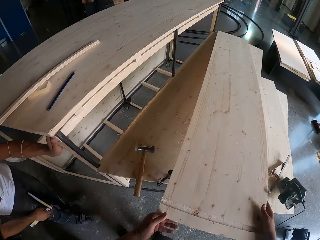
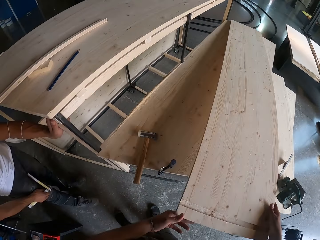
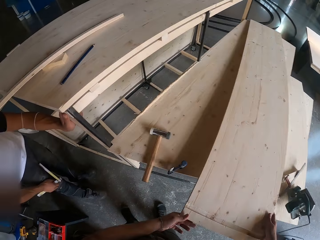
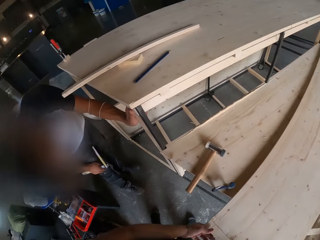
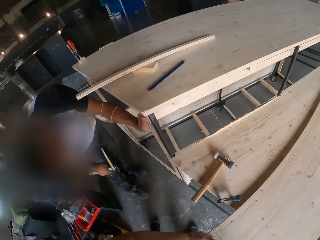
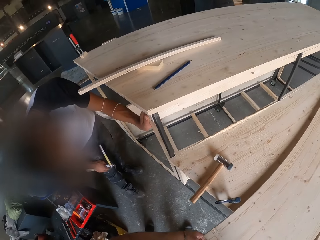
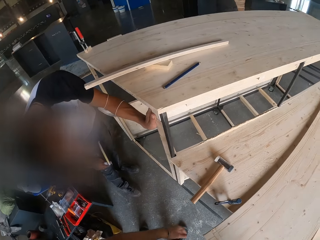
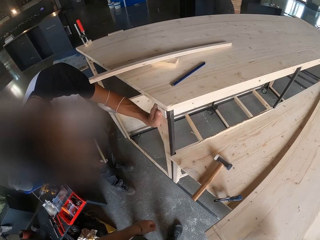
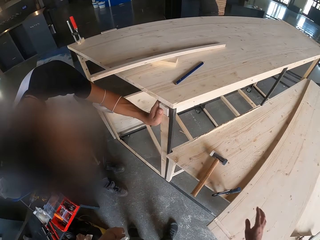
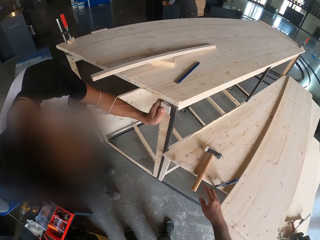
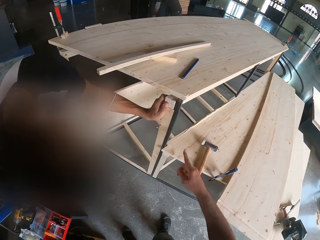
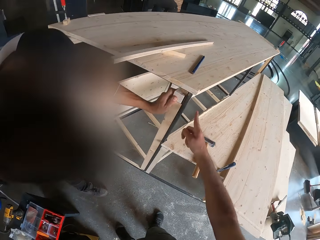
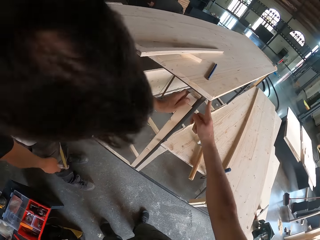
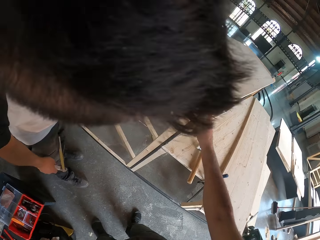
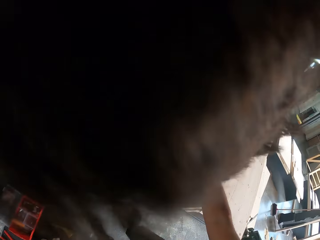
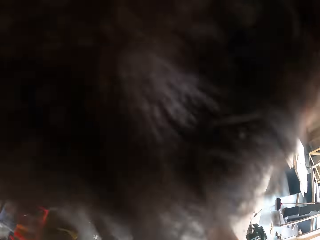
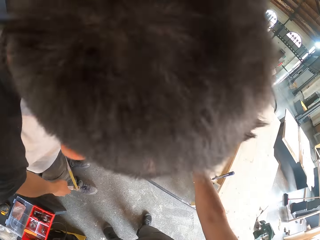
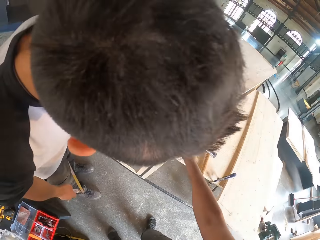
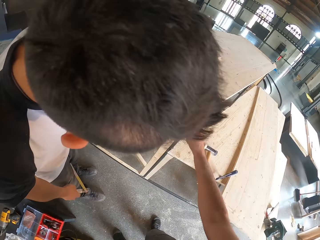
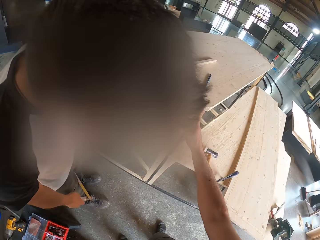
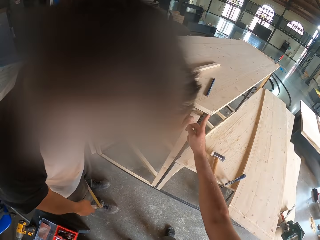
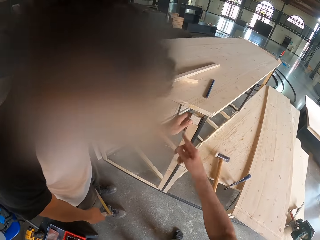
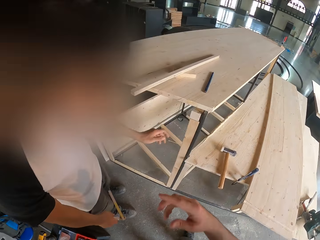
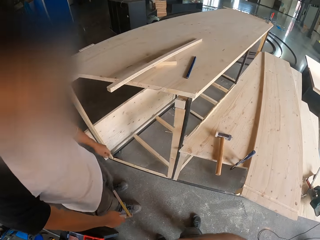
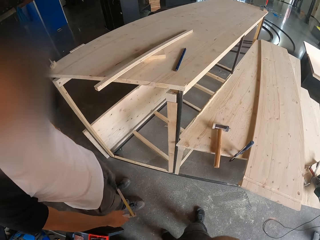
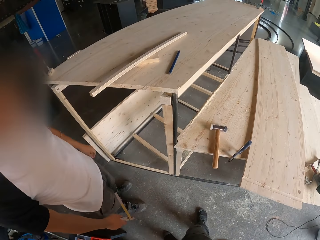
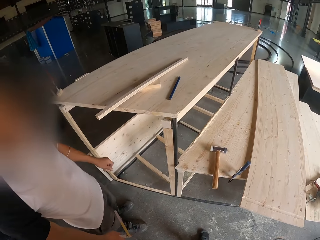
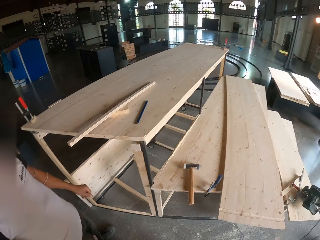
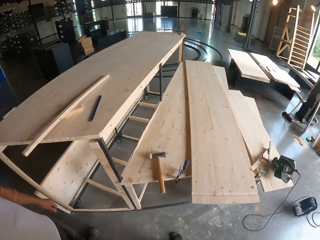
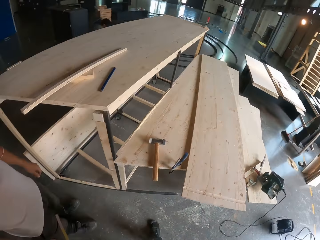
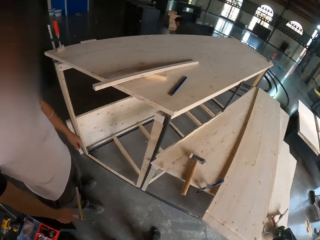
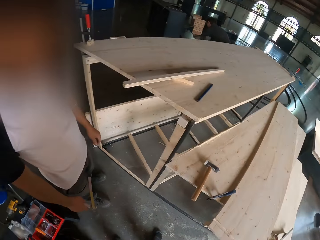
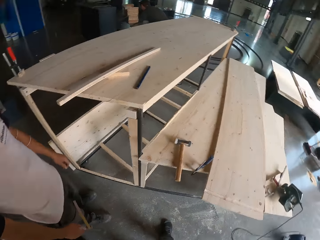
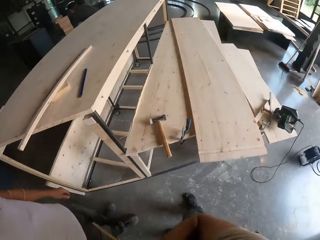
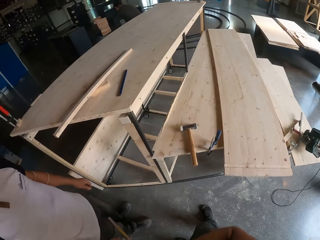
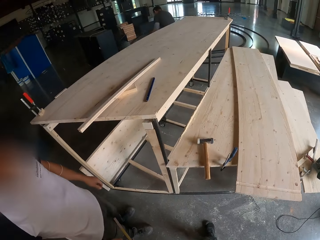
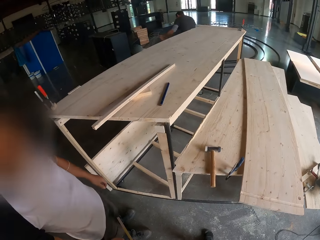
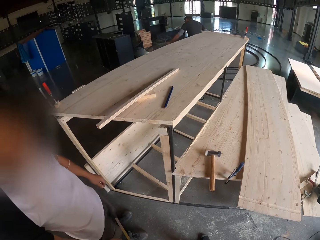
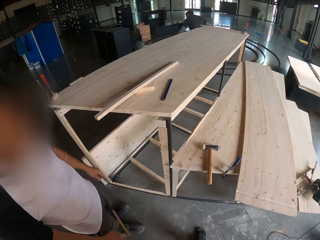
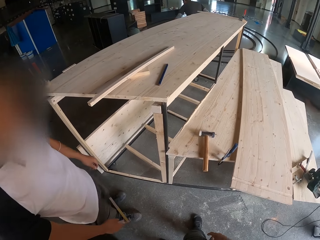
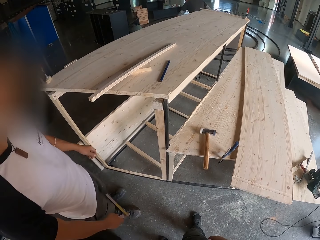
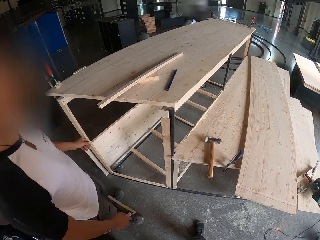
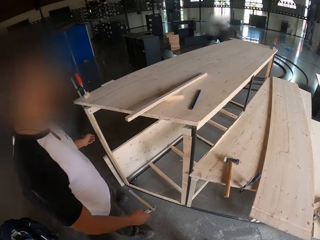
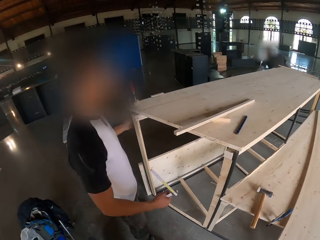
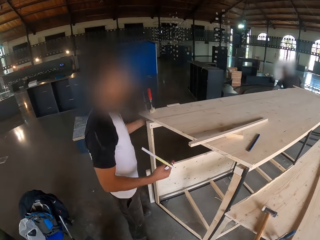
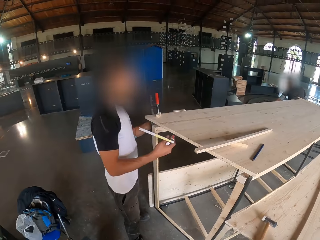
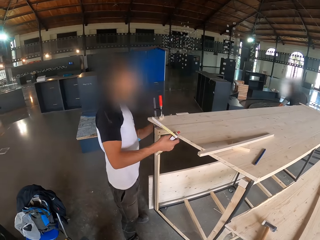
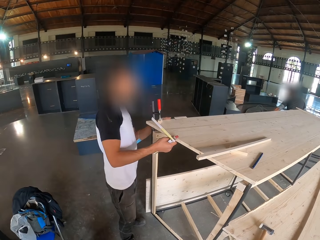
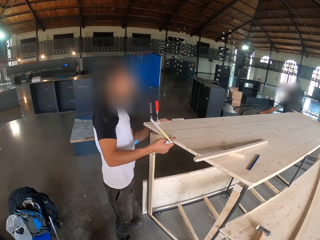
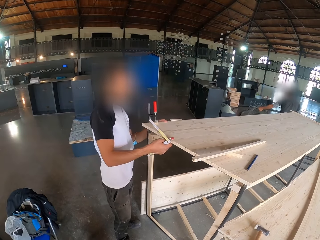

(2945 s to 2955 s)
The camera wearer adjusts the wood on the table. They level the wood, touch a metal, and look around.

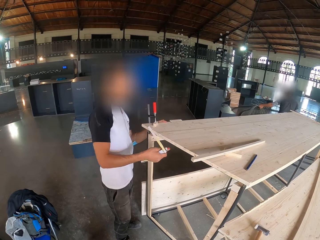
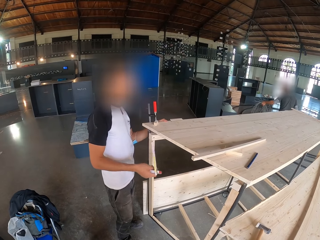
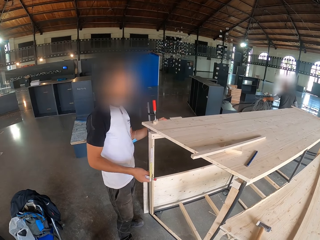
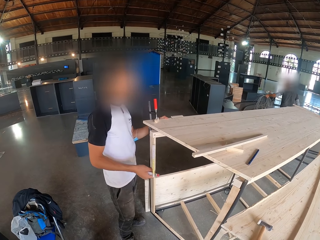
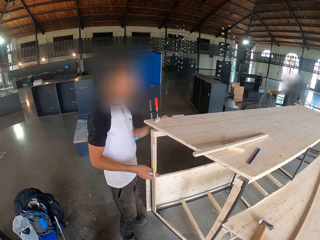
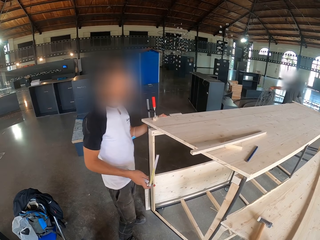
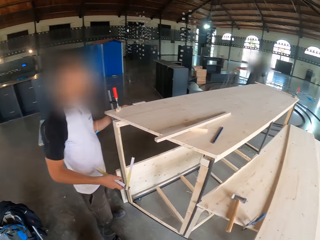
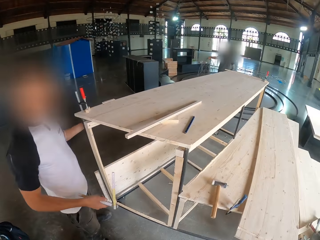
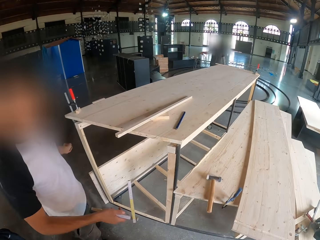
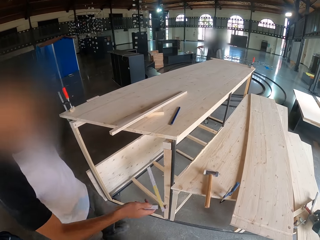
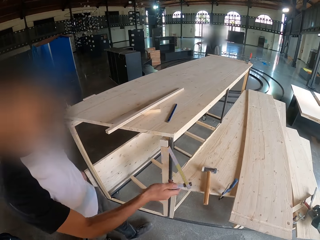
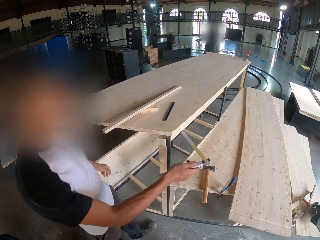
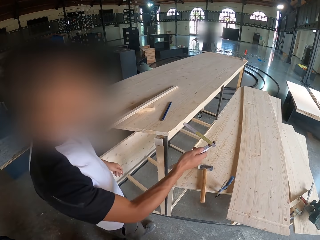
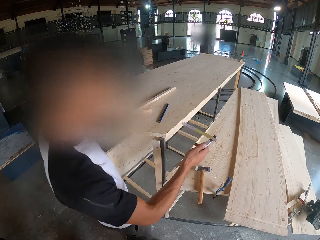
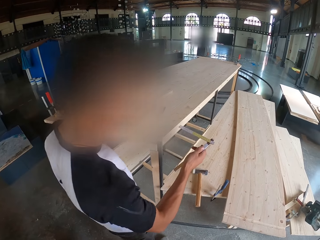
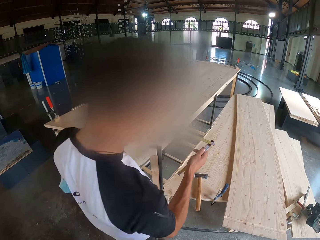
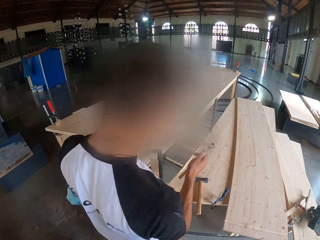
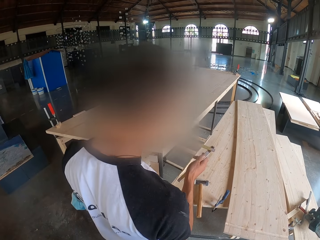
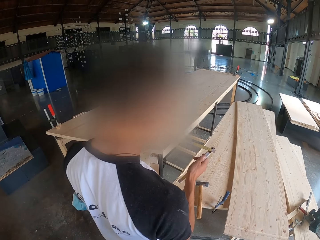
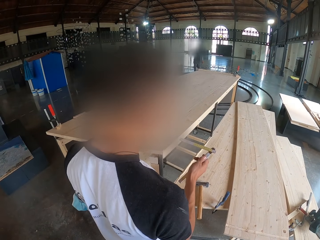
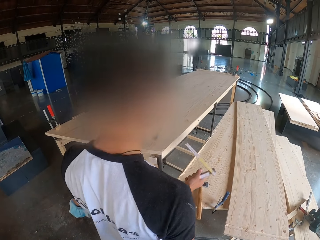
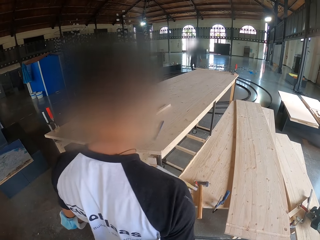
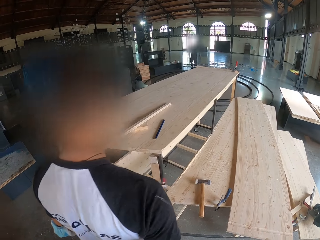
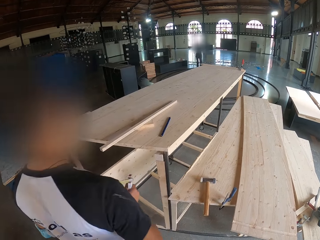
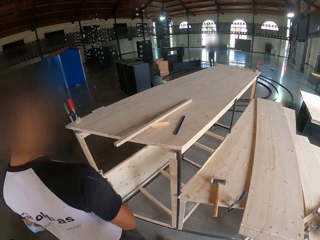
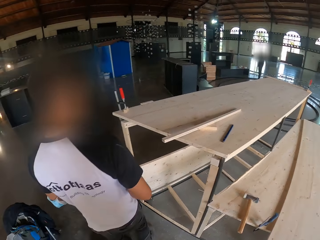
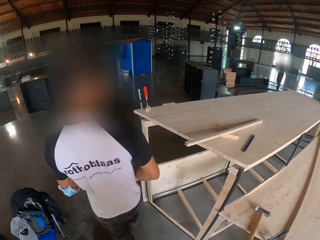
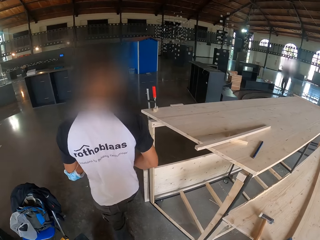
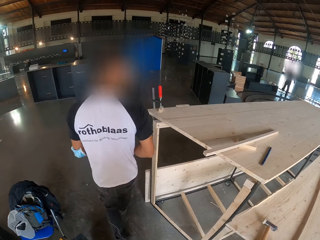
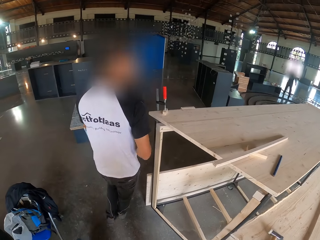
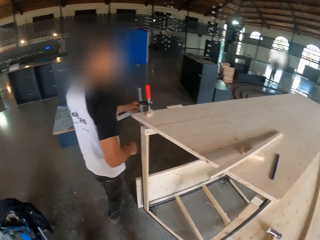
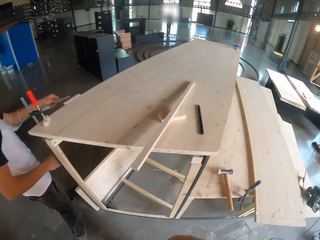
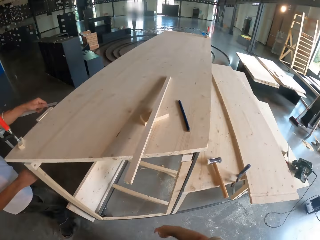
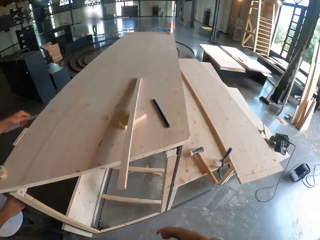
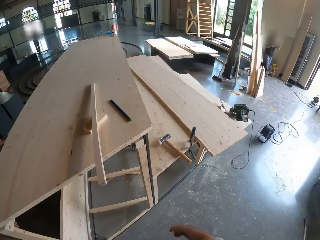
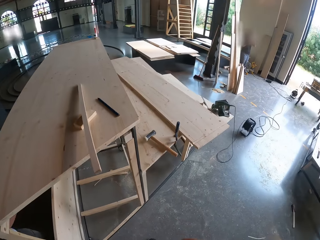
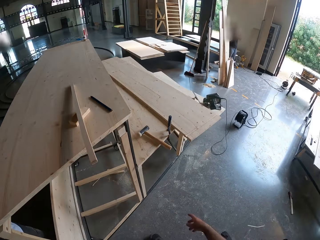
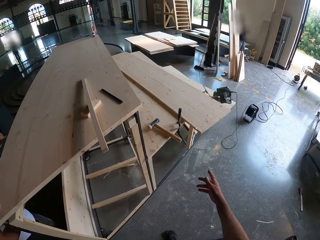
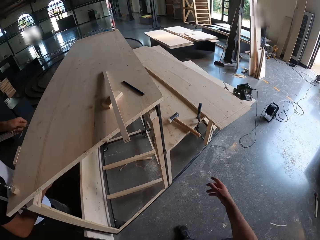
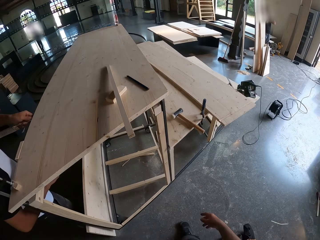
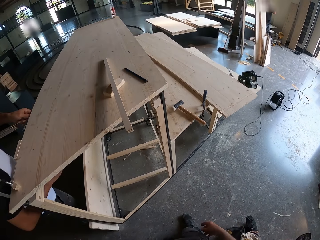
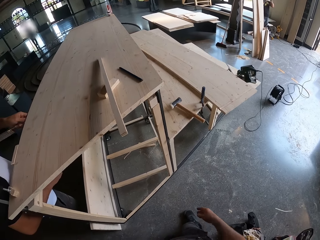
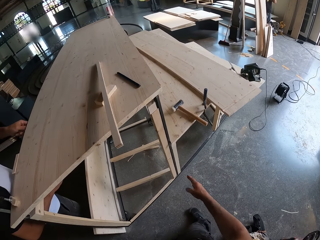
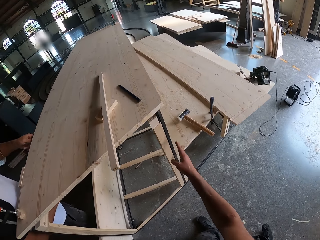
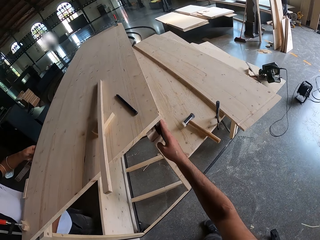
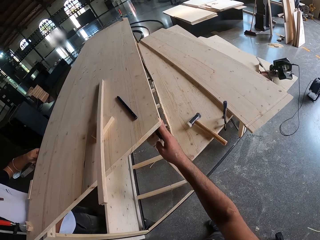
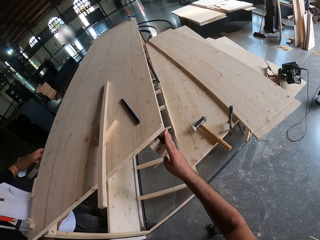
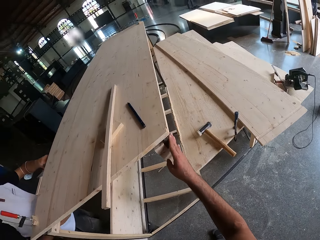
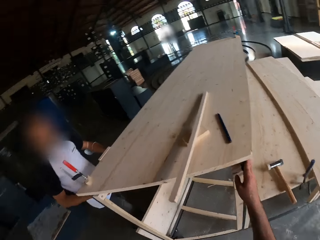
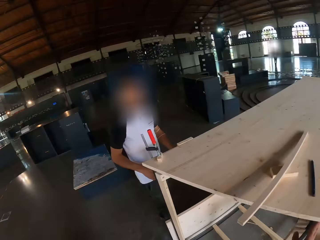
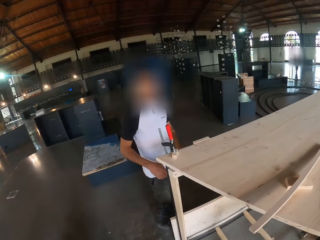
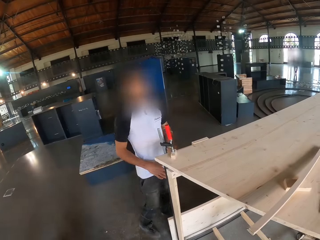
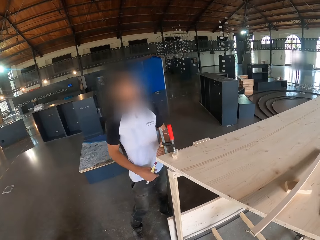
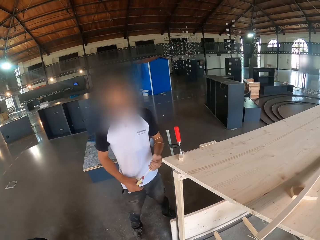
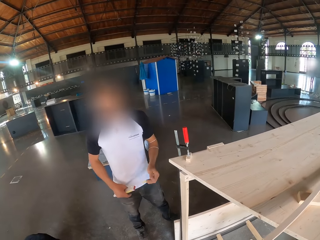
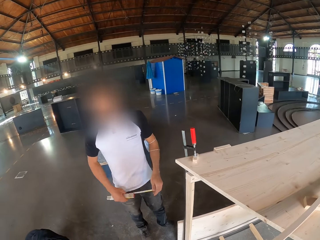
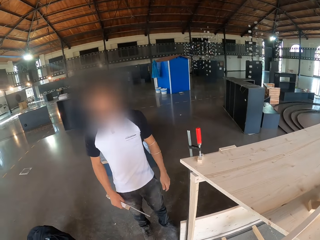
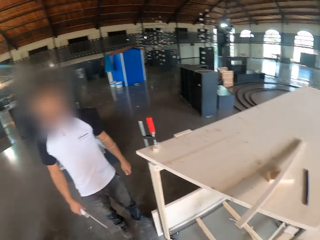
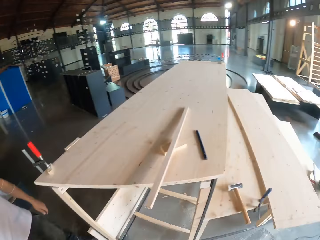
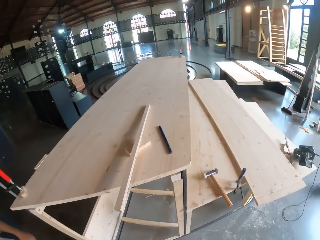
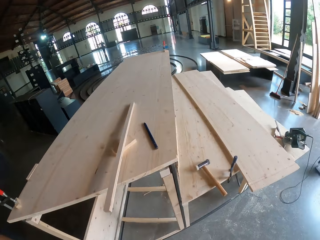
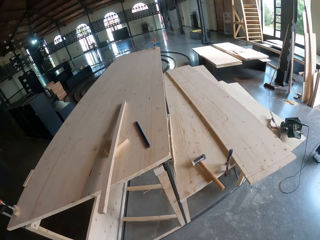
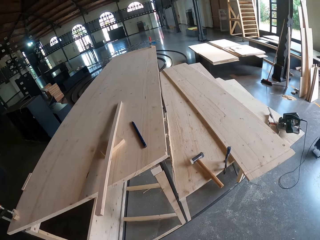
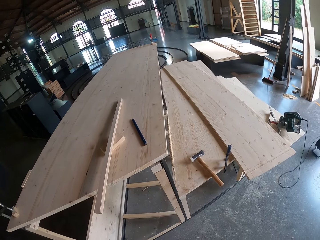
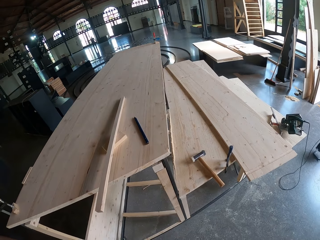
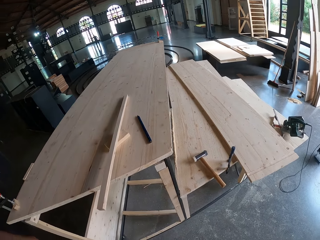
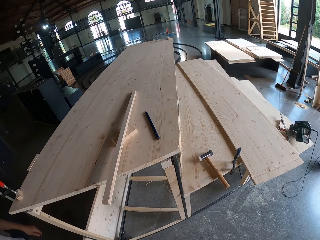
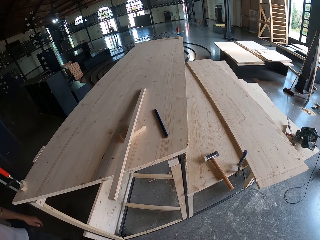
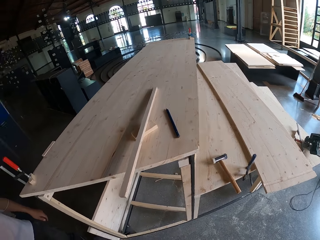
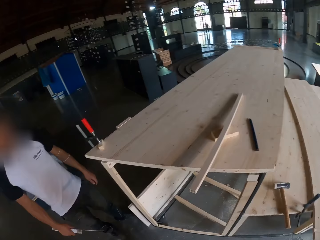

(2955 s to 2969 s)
The man measures the wood with a measuring tape. The camera wearer looks around. The man walks back to the other side of the table and measures the wood with the measuring tape. The camera wearer touches a metal. He rubs his right hand on the iron. He looks around.
